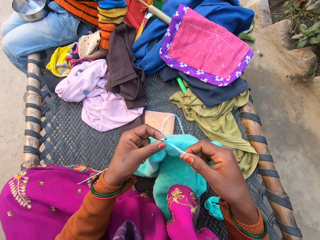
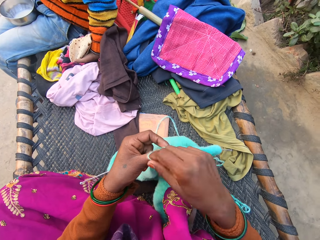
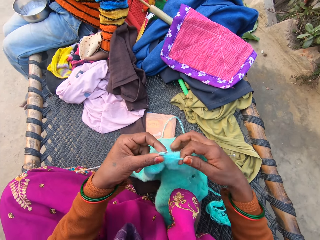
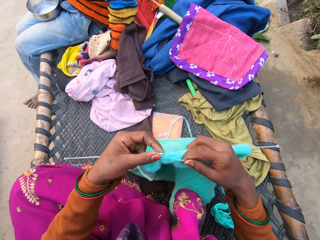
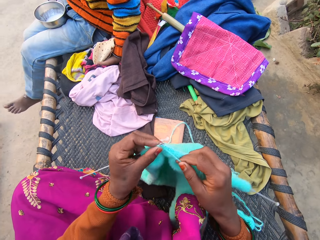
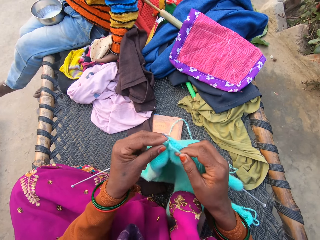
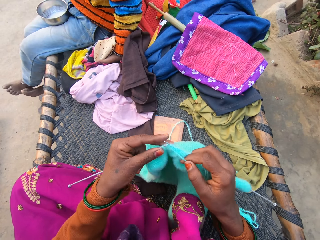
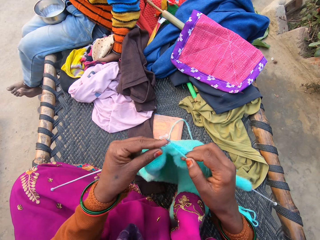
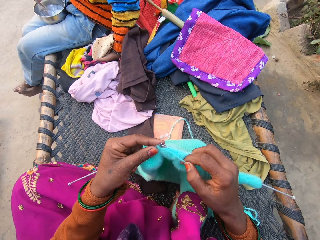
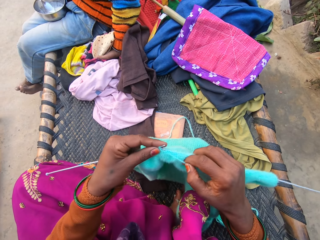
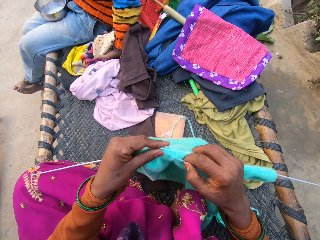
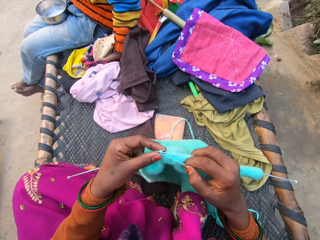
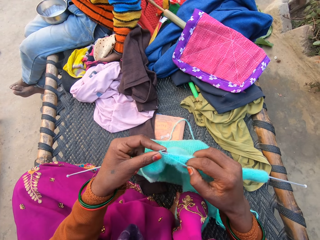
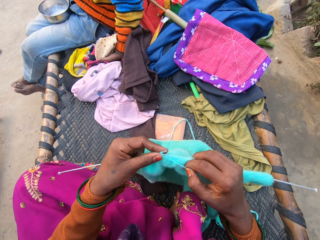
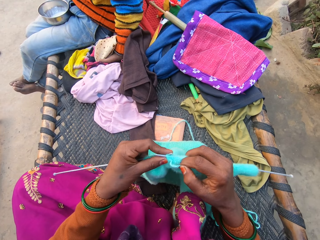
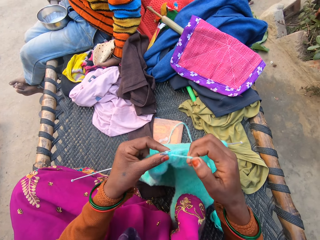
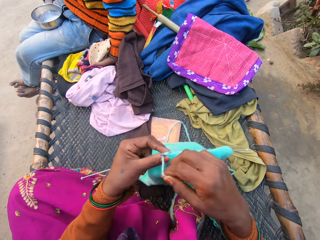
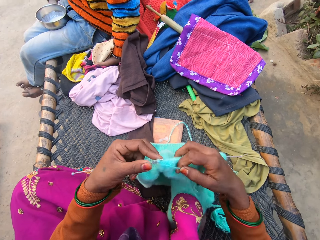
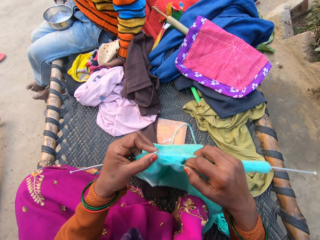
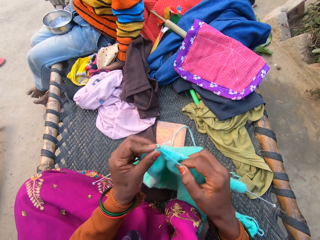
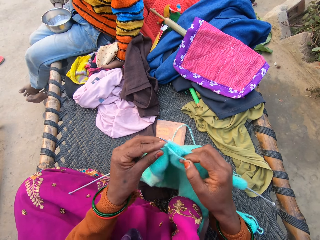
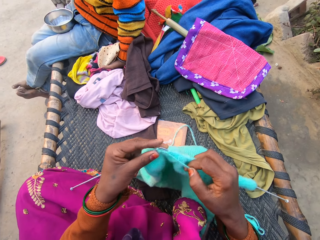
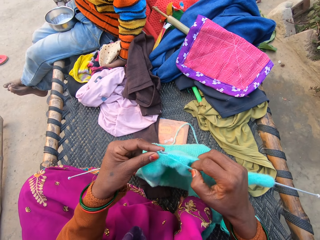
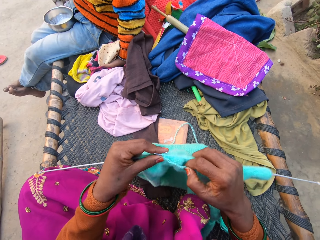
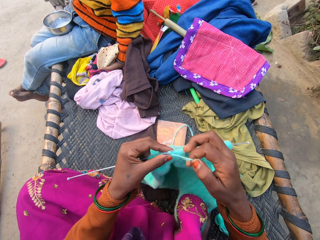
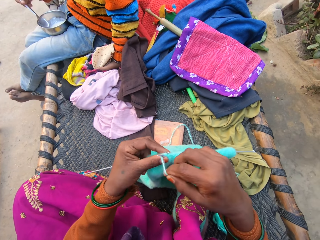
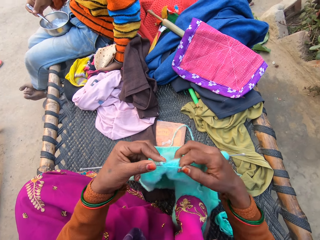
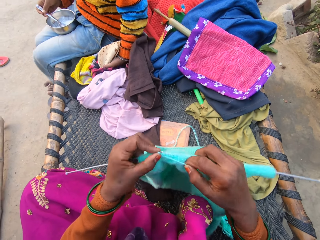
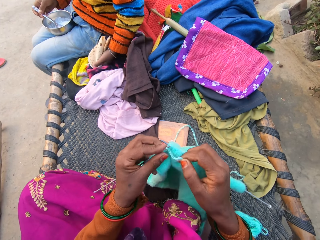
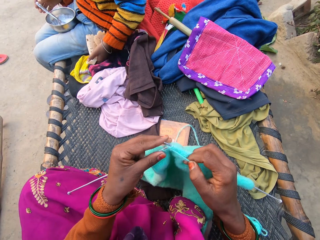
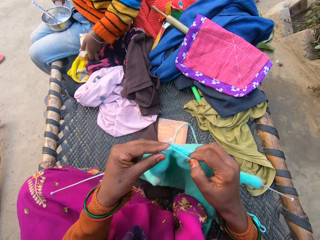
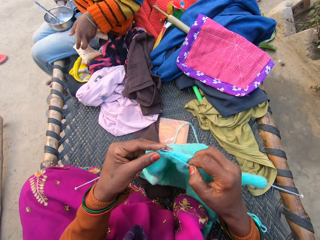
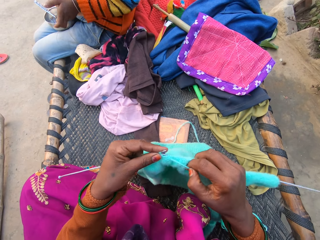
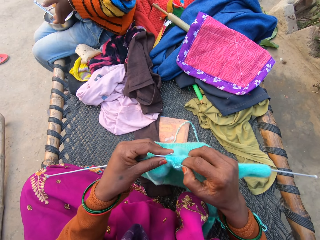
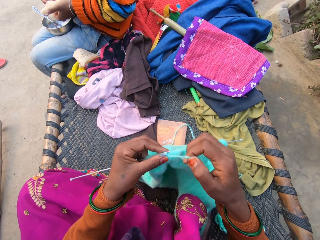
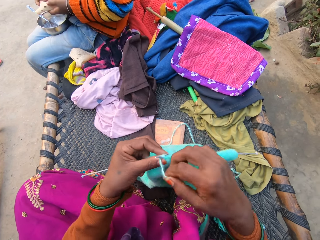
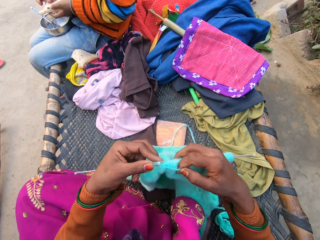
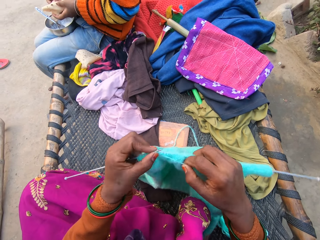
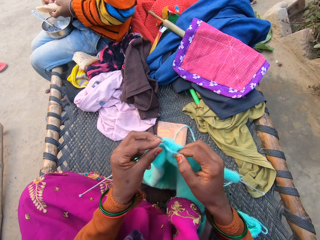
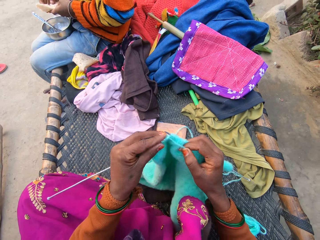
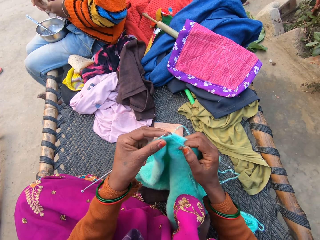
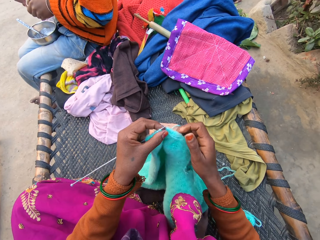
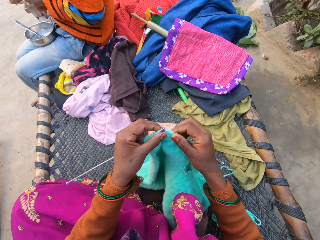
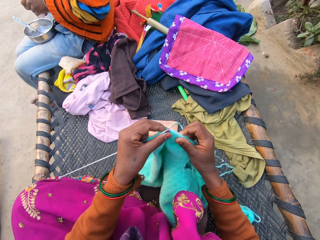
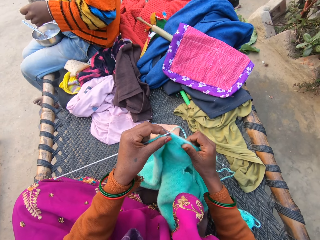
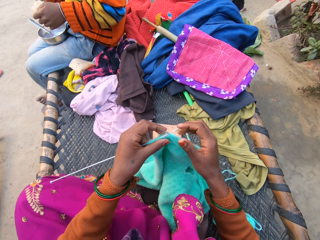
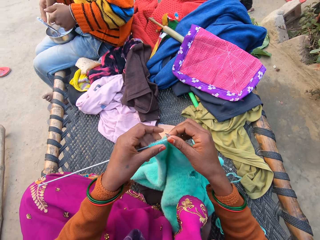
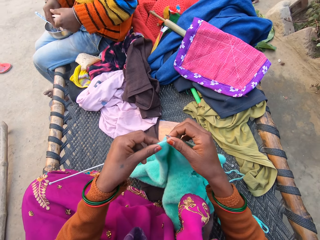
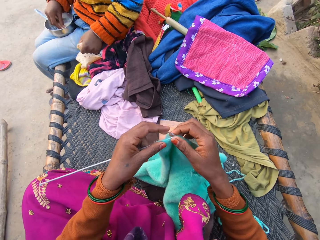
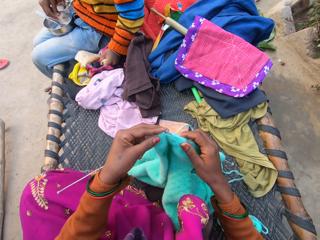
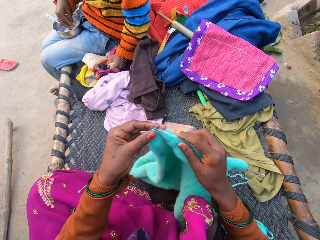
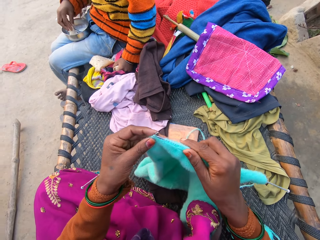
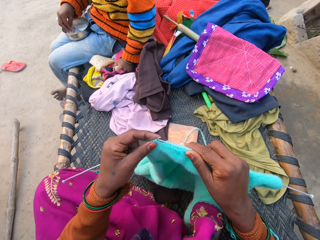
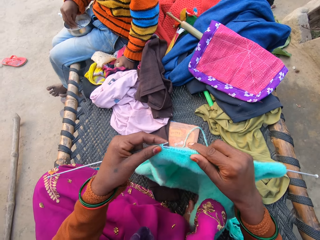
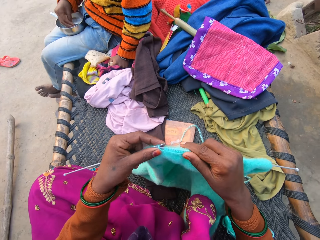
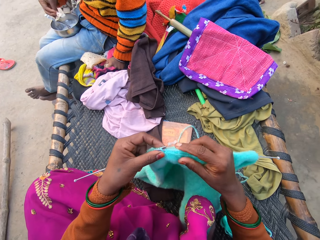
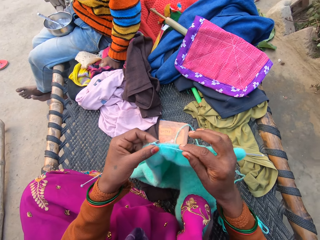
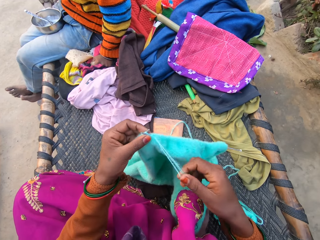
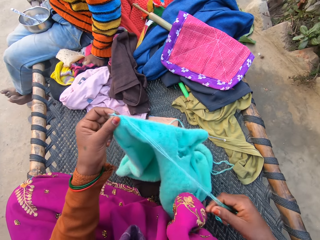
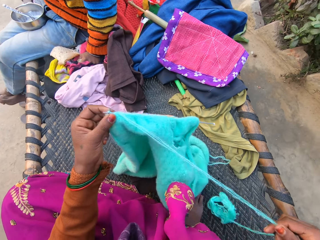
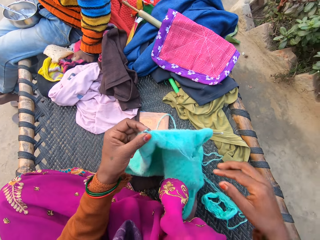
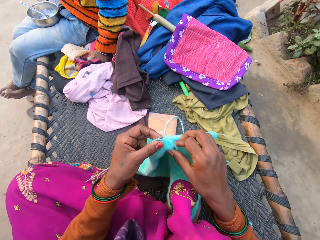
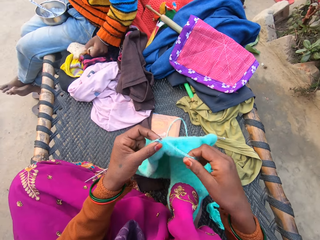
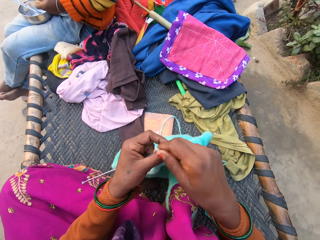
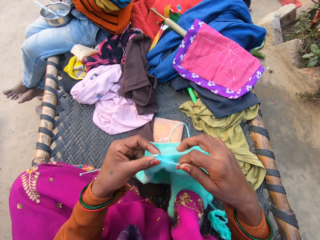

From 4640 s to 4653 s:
The camera wearer coils knitting thread on a knitting needle. A man puts legs together. The camera wearer knits with the knitting needles. They coil the knitting thread on the knitting needle. They knit with the knitting needles. They coil the knitting thread on the knitting needle. The man puts a spoon in a bowl and puts roti on clothes. The camera wearer knits with the knitting needles. They coil the knitting thread on the knitting needle. The man cuts the roti with hands. The camera wearer moves fabric on the knitting needle. They dip a piece of roti in the bowl. The man puts a hand on the clothes. The camera wearer dips a piece of roti in the bowl. They knit with the knitting needles. They straighten a knitting thread with a hand.

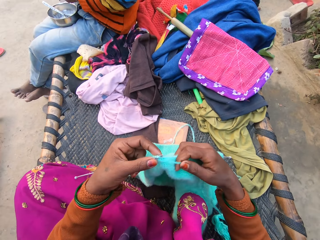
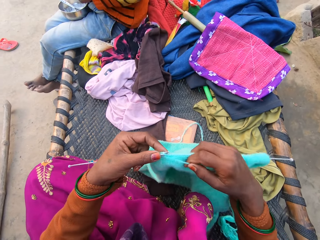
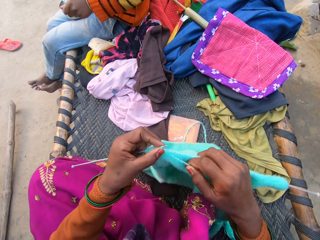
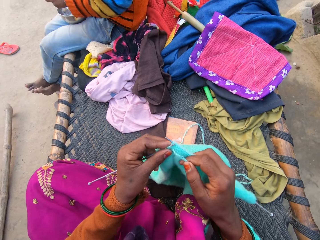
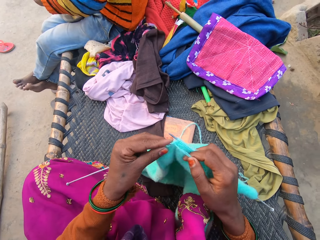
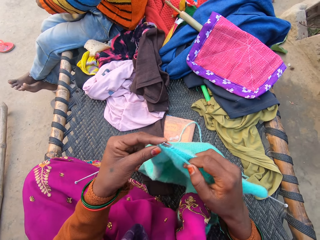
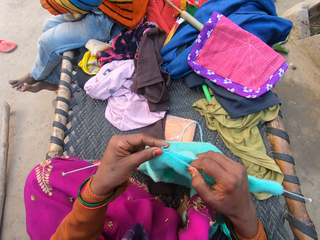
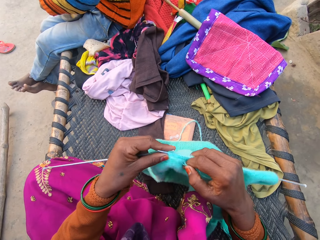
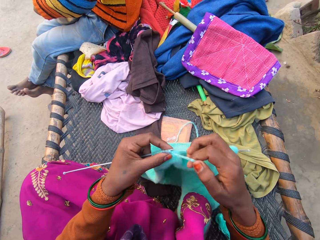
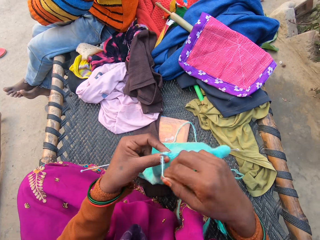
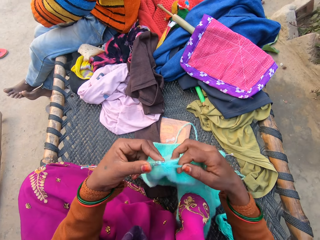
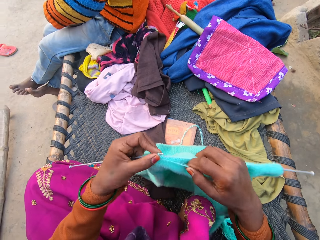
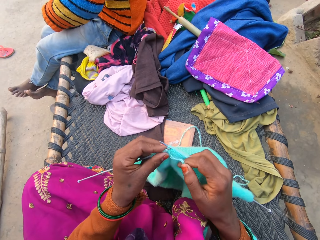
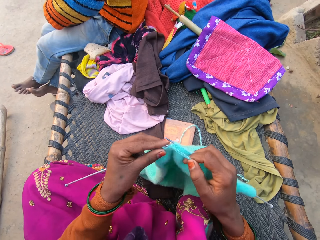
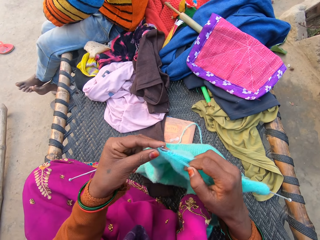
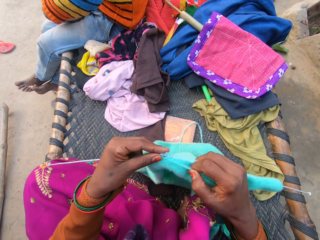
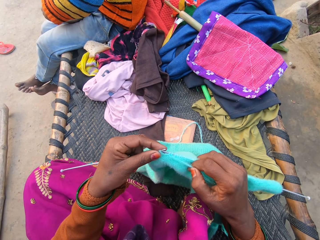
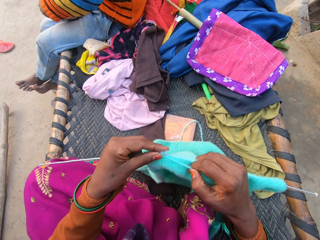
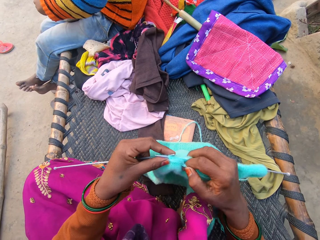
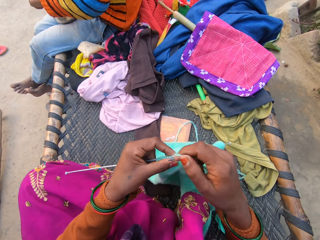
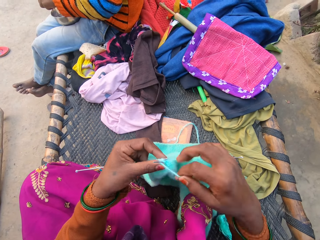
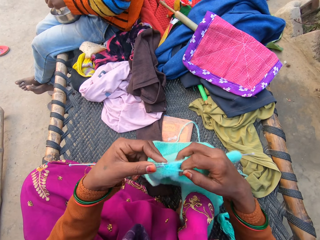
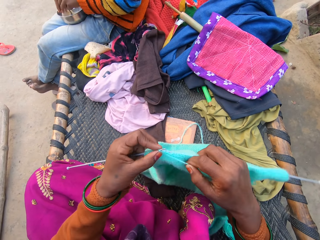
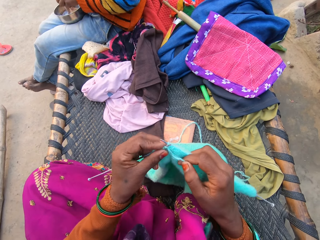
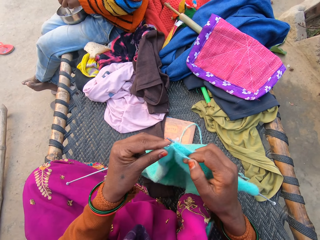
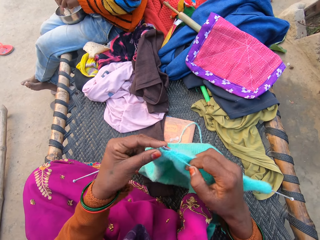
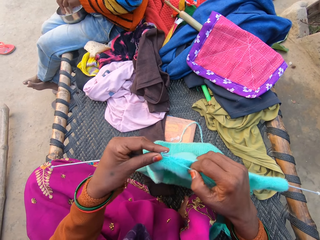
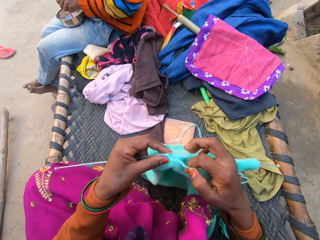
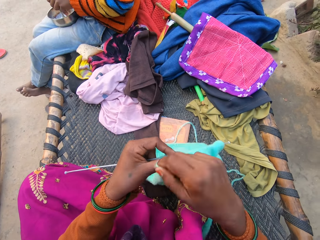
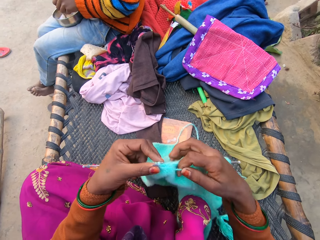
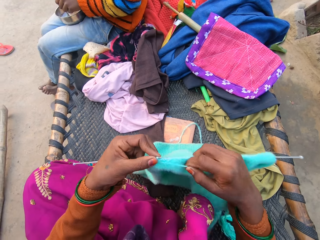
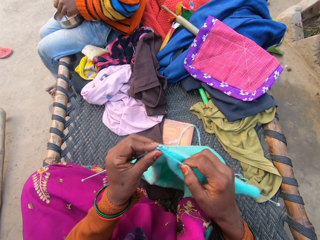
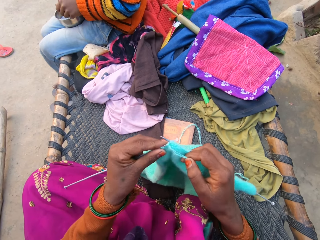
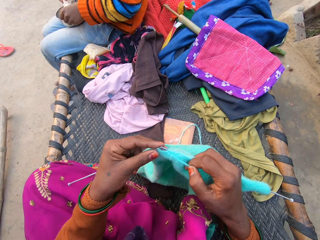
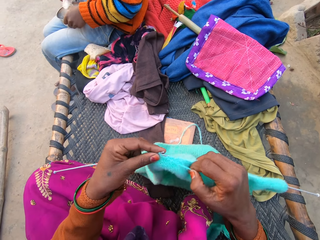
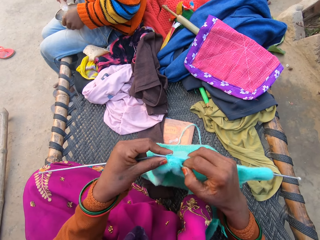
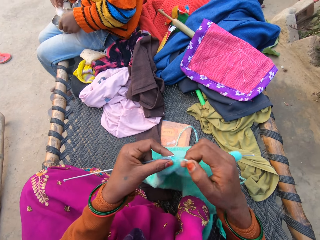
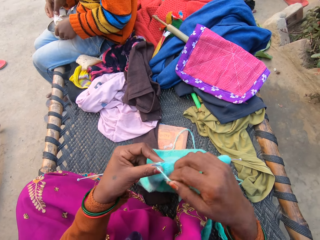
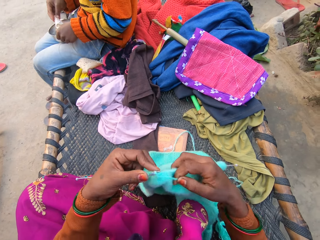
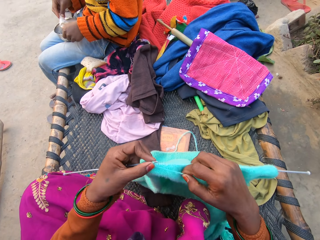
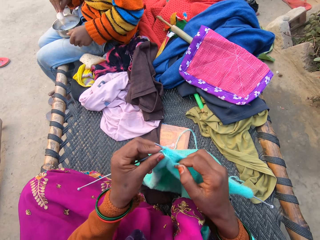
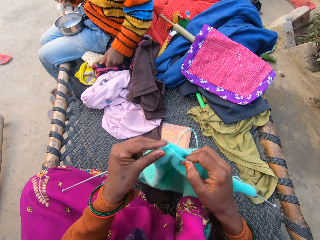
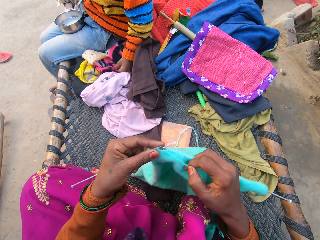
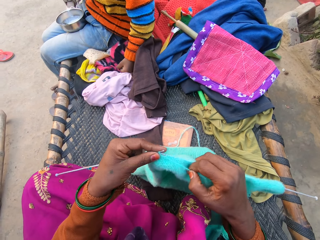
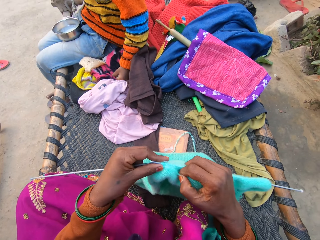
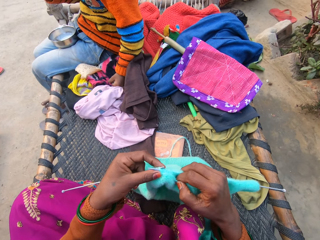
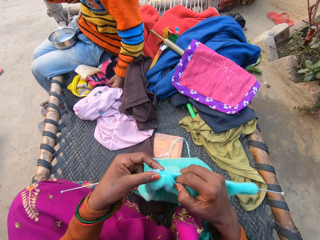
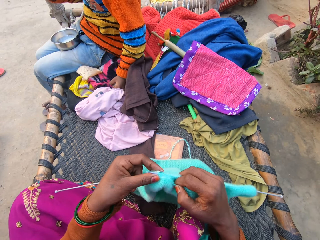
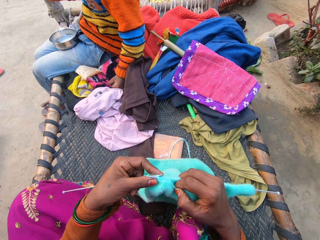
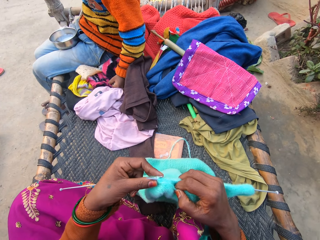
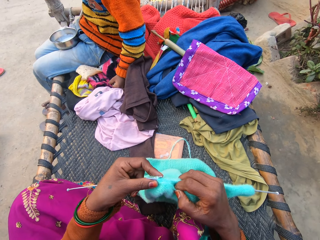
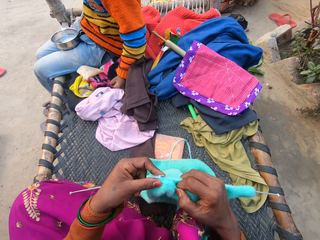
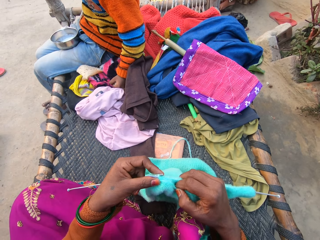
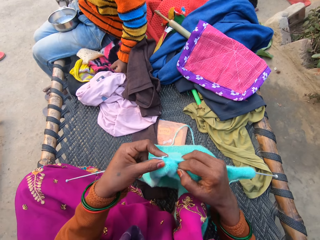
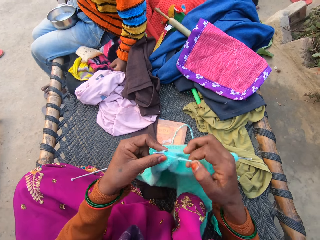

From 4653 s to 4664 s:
A man removes a hand on clothes. The camera wearer coils knitting thread on a knitting needle. They knit with knitting needles. They coil the knitting thread on the knitting needle. They knit with the knitting needles. They coil the knitting thread on the knitting needle. The man holds a spoon in a bowl with a hand. The camera wearer knits with the knitting needles. They dip a piece of roti in the bowl. They knit with the knitting needles. They coil the knitting thread on the knitting needle. The man puts a hand on the clothes. The camera wearer knits with the knitting needles. They knit again.
